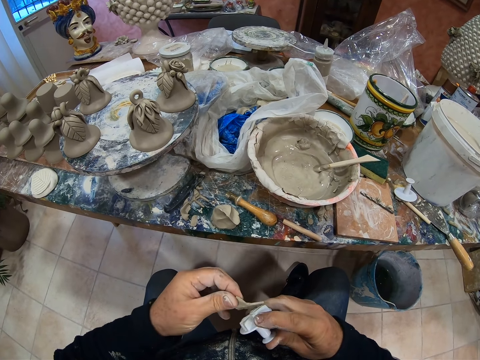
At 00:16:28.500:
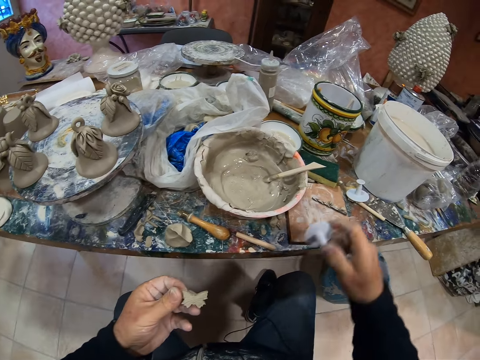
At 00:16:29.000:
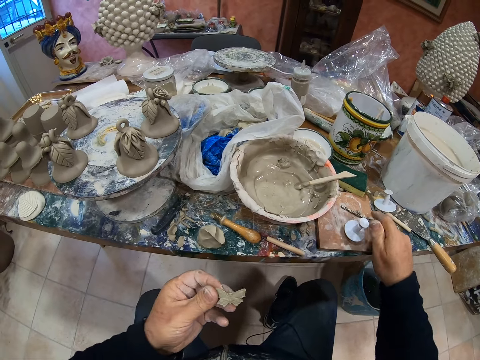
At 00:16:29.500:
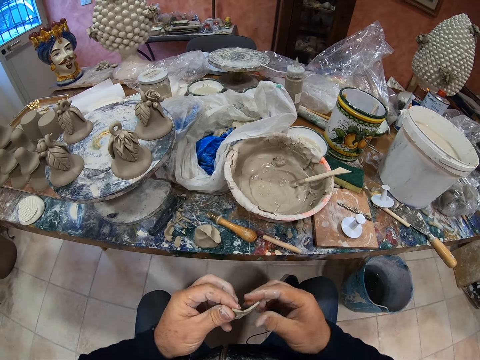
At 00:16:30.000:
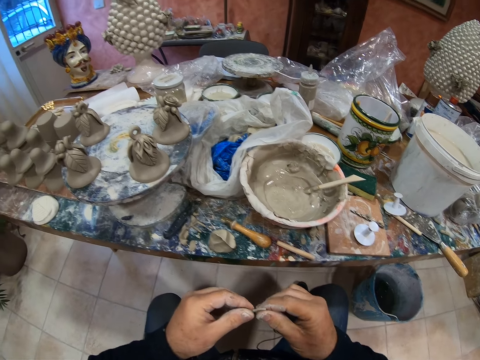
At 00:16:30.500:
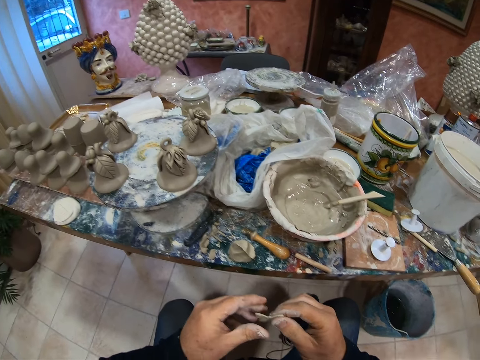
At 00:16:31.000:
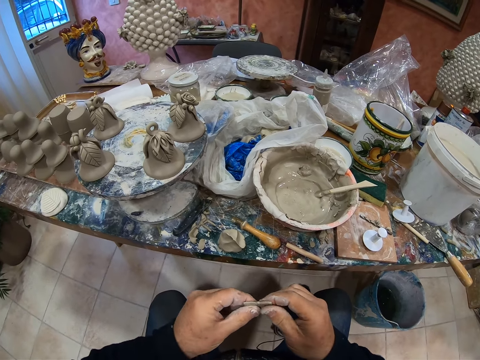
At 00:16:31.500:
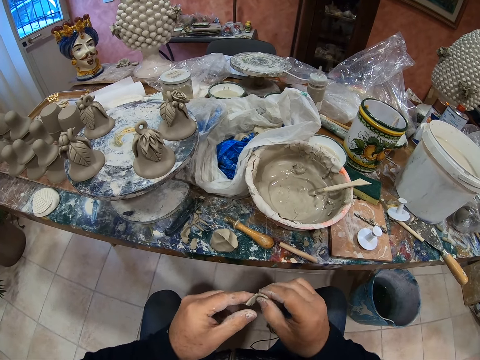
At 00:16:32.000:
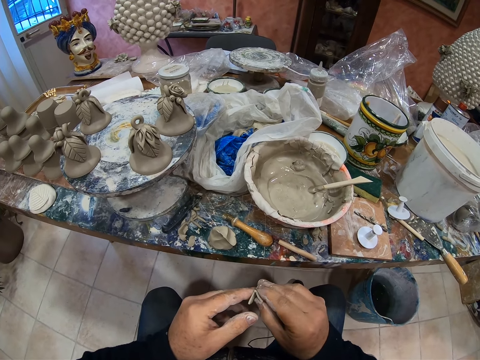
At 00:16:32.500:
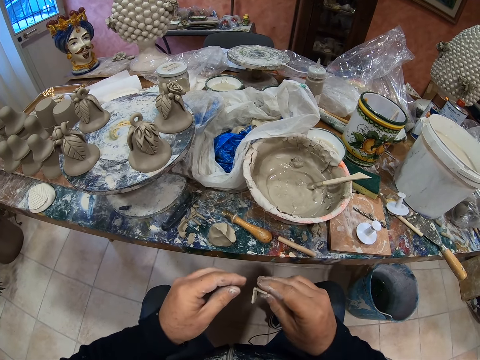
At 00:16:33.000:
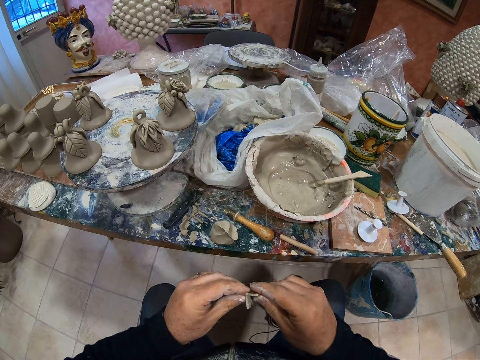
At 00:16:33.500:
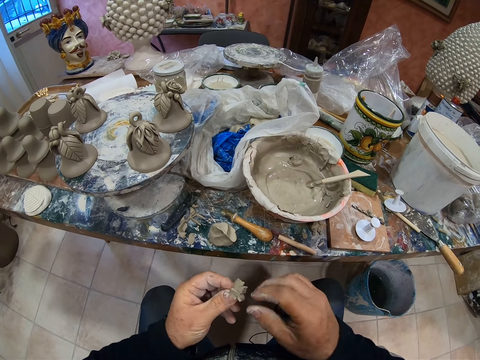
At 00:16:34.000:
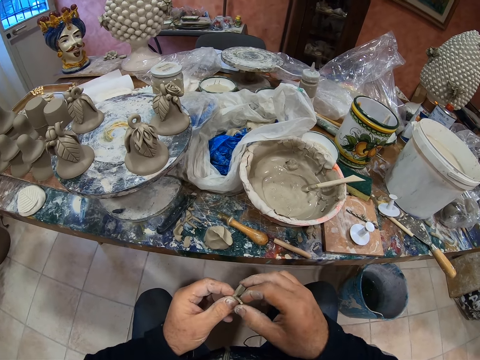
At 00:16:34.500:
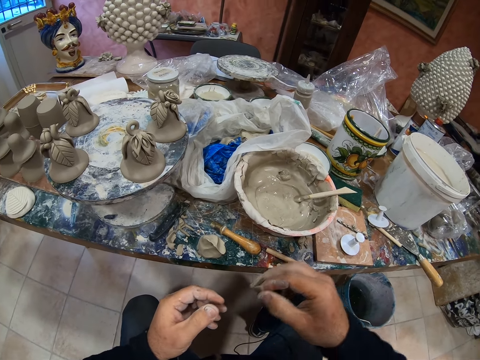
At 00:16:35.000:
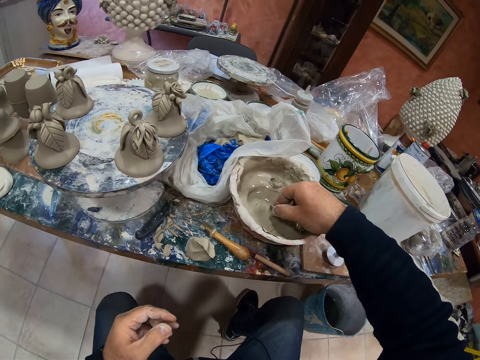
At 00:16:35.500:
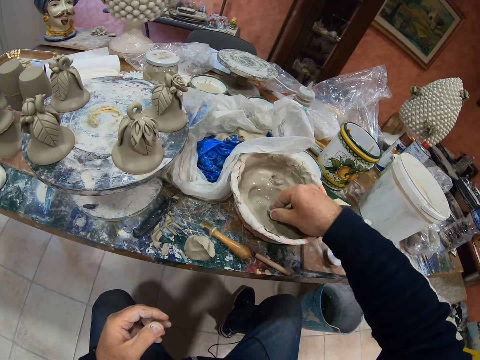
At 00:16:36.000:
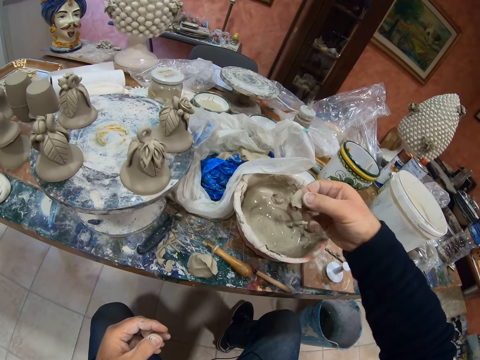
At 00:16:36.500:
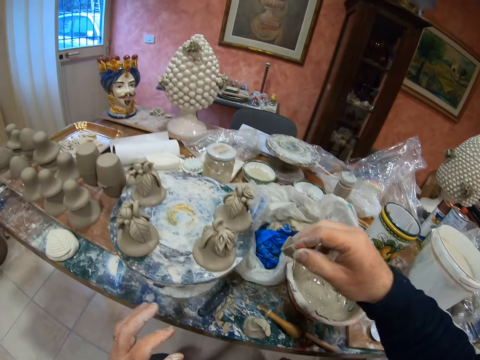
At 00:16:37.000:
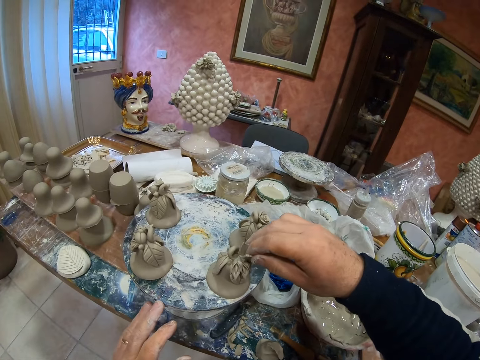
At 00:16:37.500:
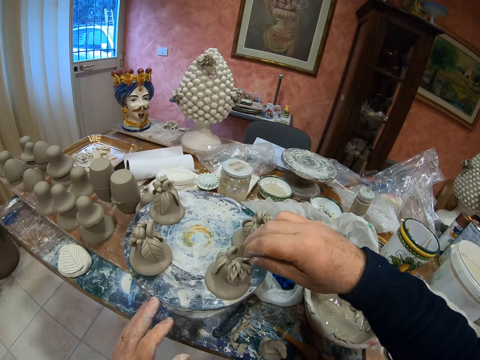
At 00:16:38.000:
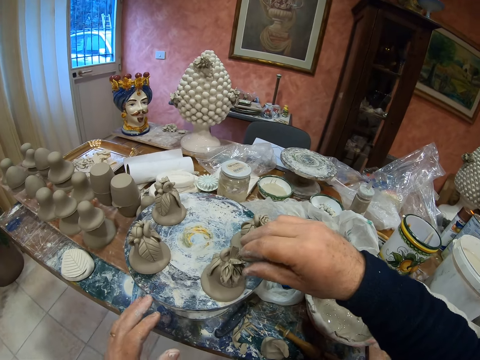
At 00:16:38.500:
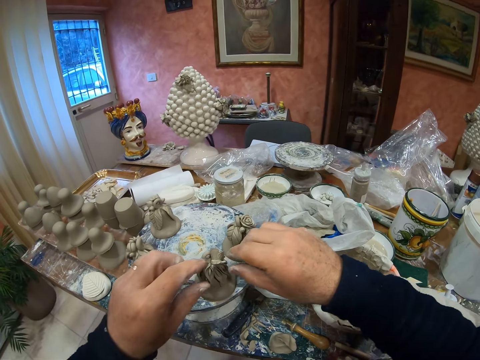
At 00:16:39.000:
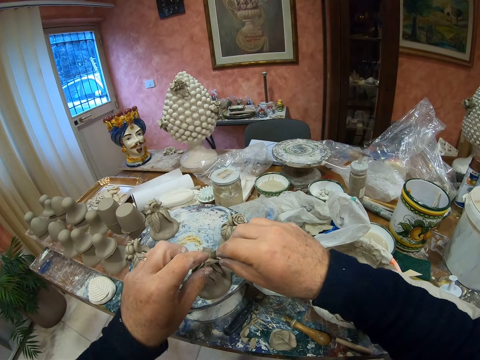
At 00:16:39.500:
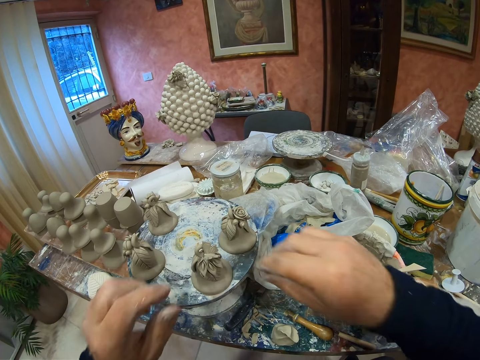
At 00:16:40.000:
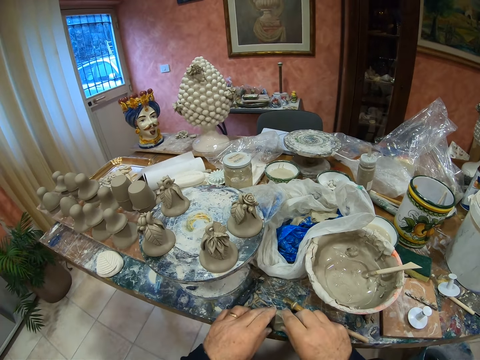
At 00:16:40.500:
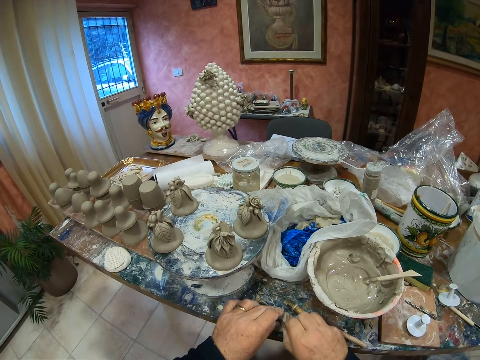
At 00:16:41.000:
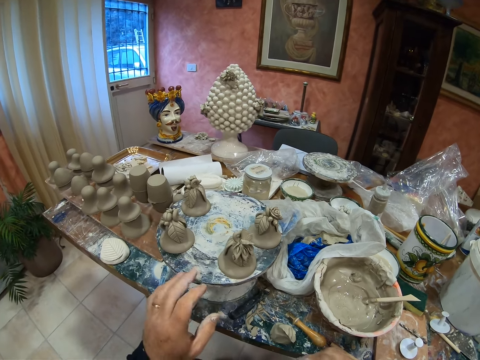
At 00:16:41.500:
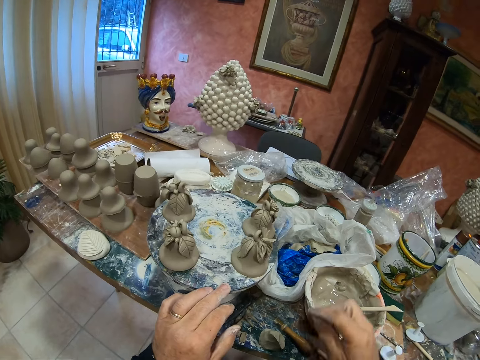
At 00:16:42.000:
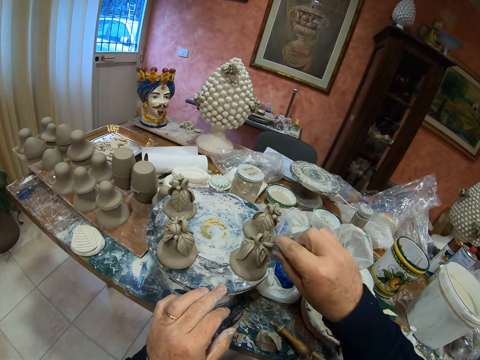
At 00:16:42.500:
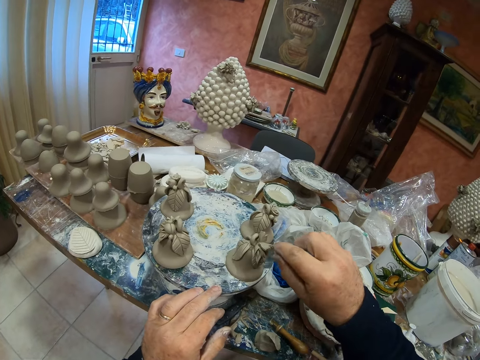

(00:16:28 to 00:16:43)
The camera wearer molds paste with his hands. He dips the paste in the cement mixer. He fixes the paste in the statue.

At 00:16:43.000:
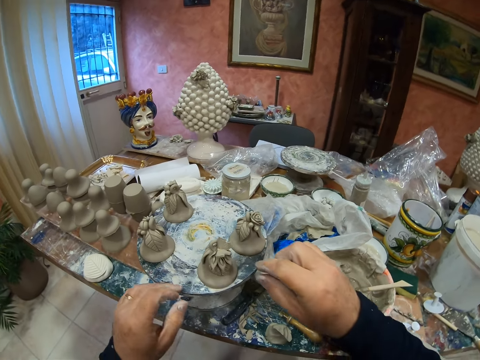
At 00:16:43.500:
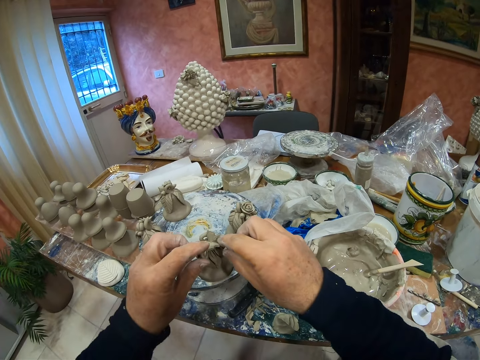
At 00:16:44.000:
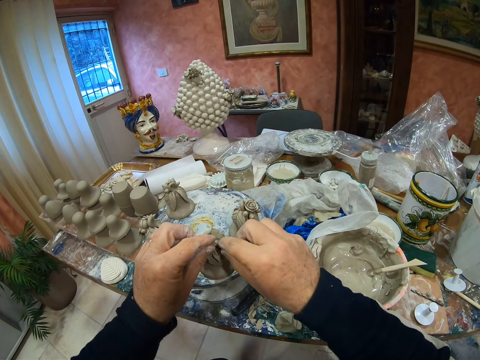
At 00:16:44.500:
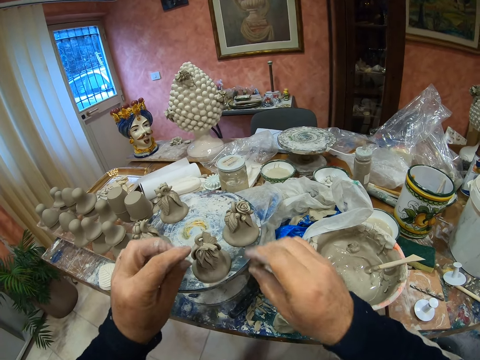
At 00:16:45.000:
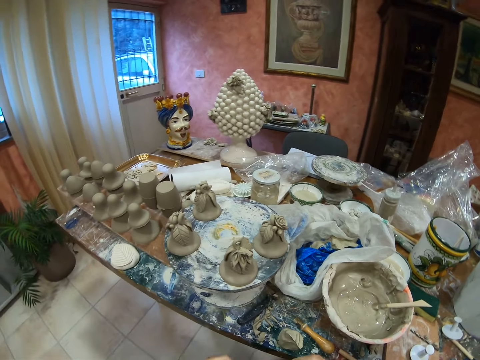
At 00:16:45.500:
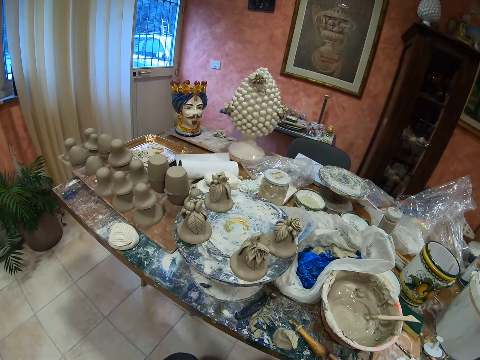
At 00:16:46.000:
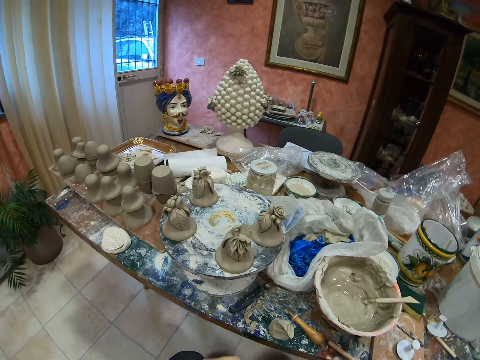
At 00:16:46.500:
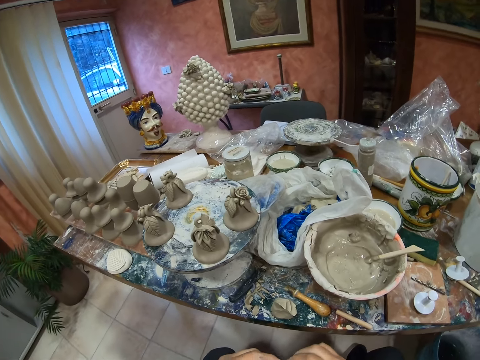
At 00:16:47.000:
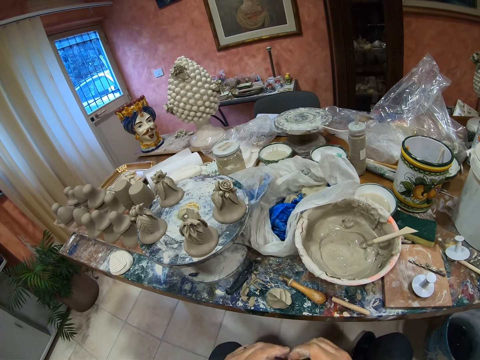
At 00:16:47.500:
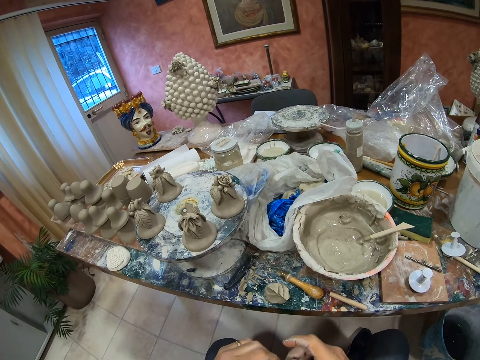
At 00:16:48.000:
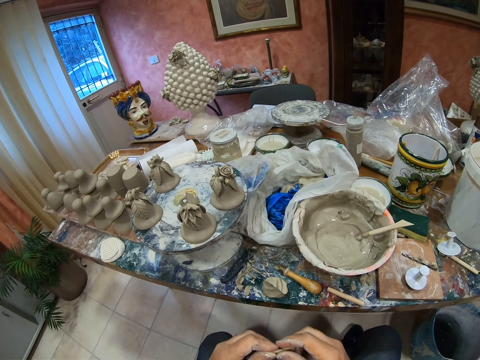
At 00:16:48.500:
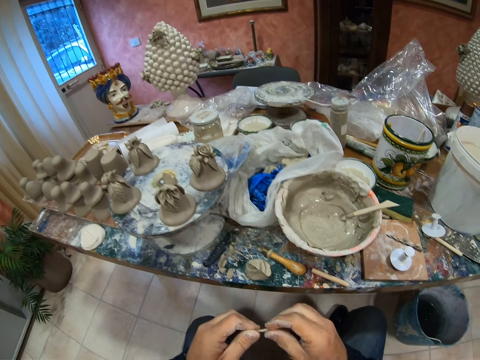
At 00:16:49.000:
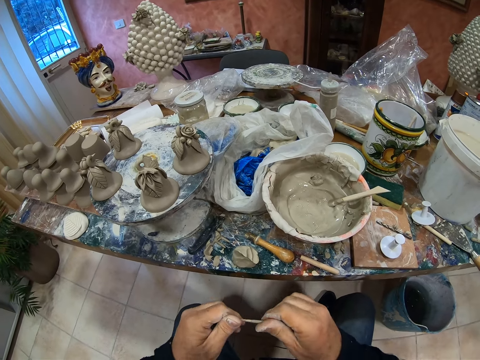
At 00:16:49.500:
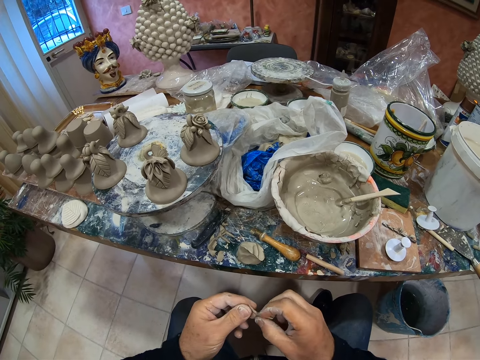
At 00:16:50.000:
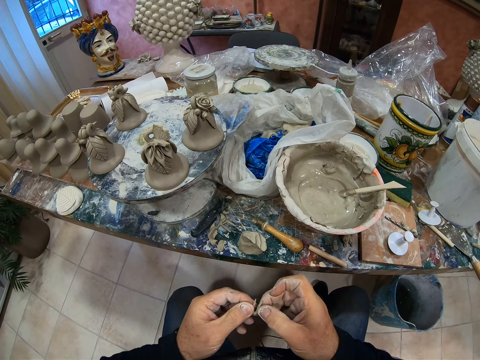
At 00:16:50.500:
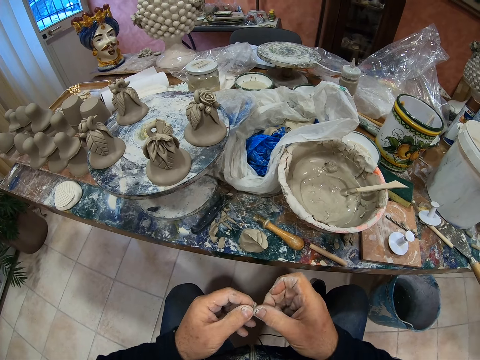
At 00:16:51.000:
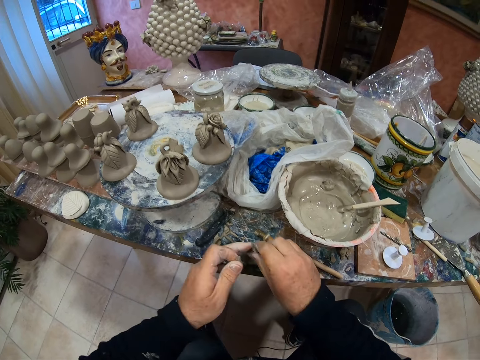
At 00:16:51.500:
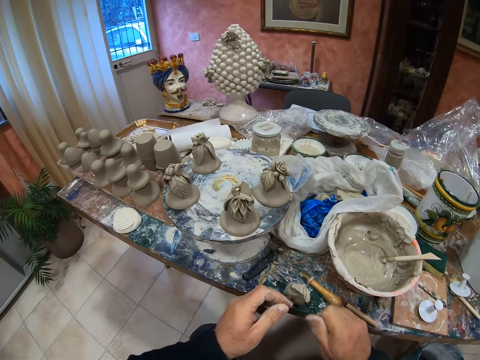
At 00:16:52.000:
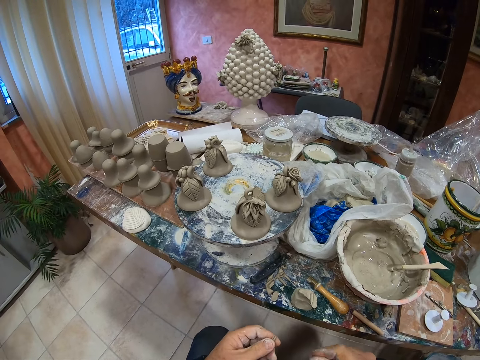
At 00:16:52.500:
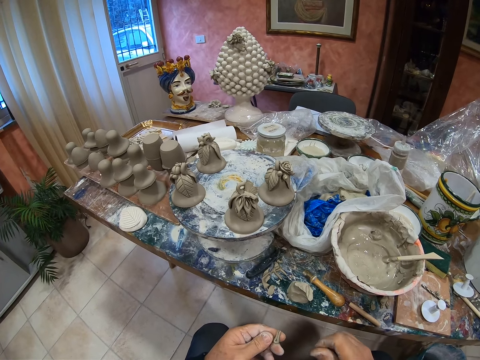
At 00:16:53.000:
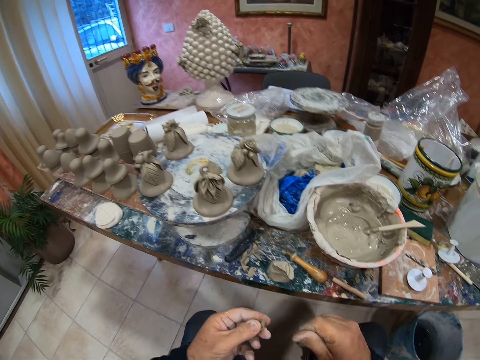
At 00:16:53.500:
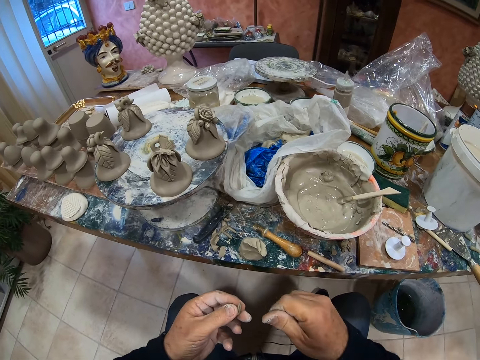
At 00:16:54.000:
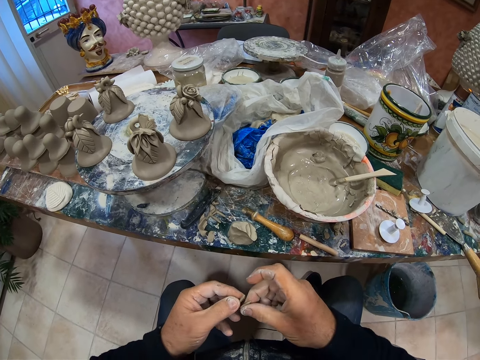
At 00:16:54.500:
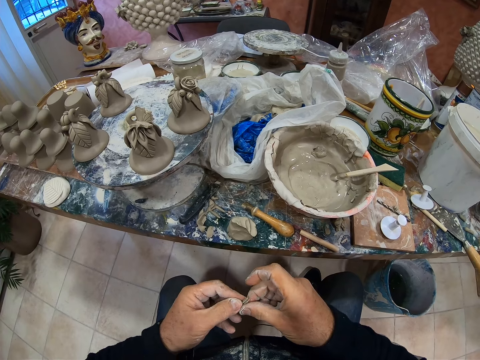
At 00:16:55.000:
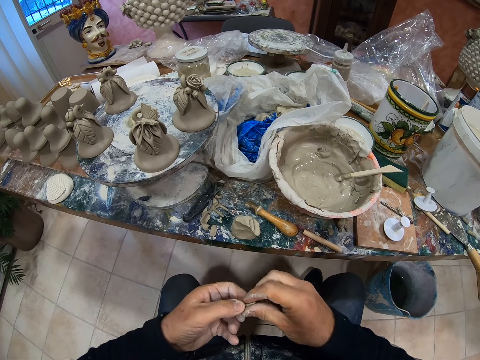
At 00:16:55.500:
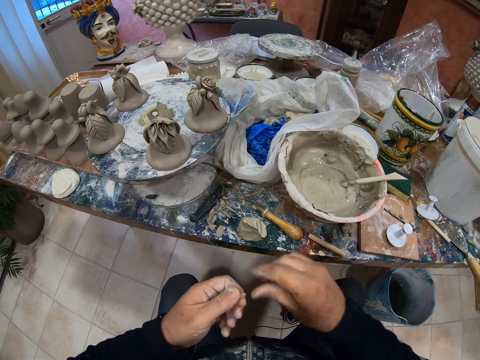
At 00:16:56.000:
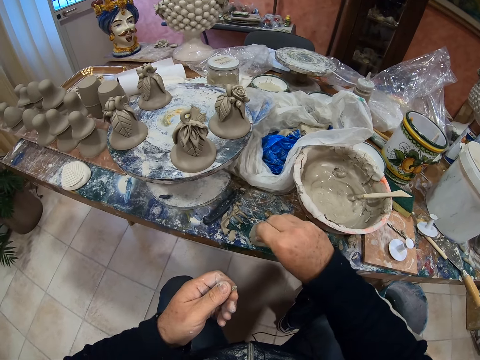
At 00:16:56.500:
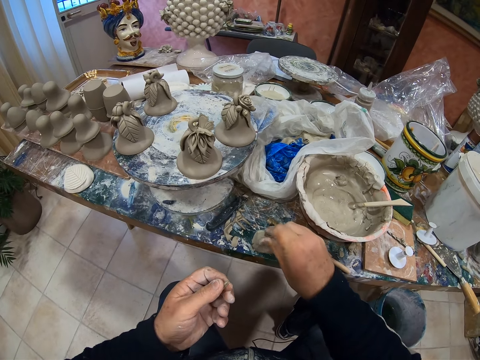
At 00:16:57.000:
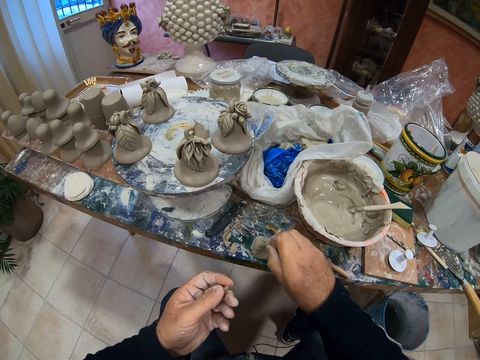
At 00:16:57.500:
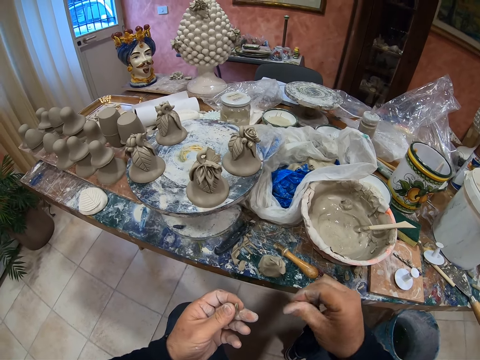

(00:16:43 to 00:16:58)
The camera wearer molds paste with his hands.
